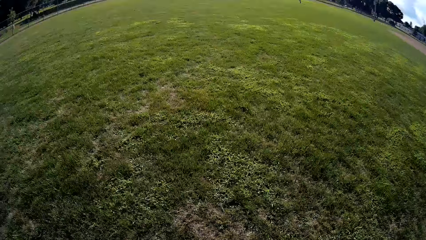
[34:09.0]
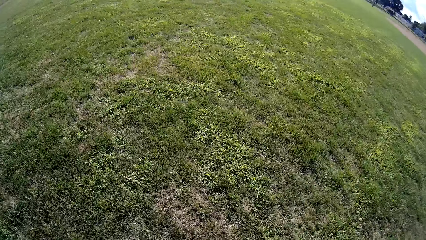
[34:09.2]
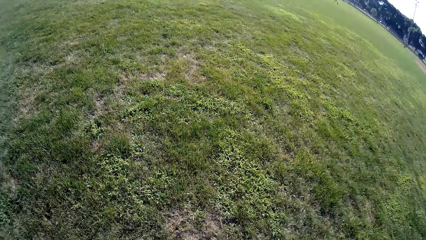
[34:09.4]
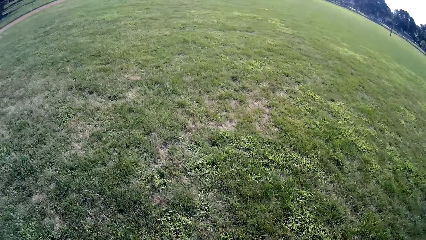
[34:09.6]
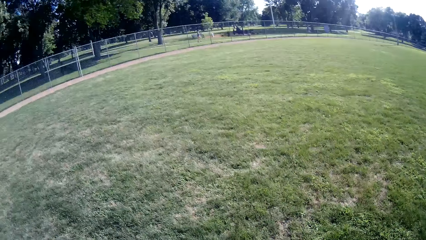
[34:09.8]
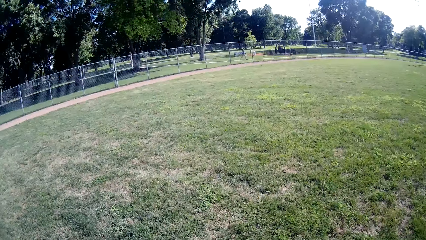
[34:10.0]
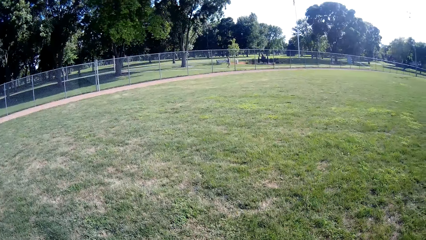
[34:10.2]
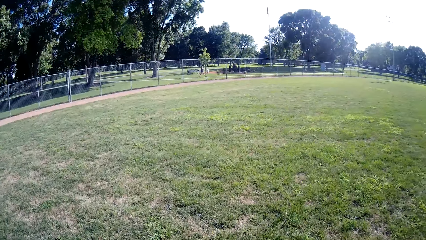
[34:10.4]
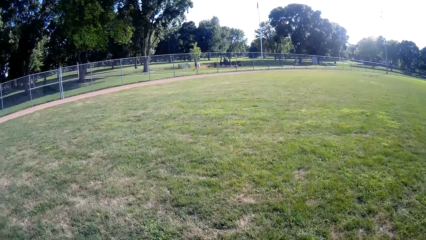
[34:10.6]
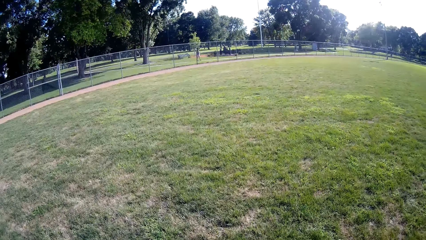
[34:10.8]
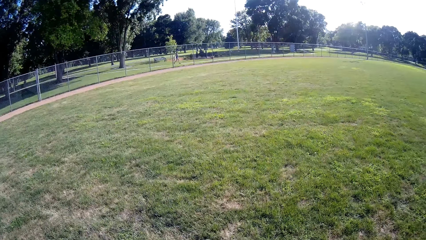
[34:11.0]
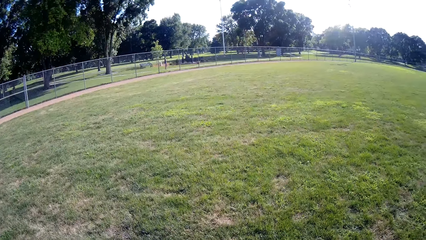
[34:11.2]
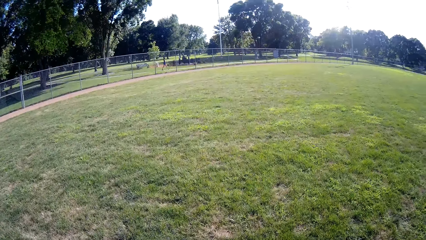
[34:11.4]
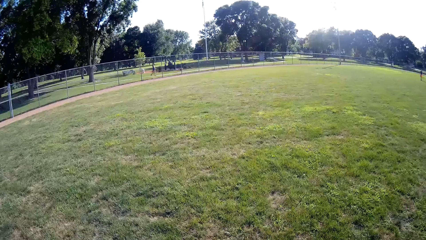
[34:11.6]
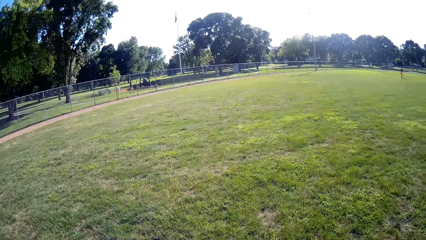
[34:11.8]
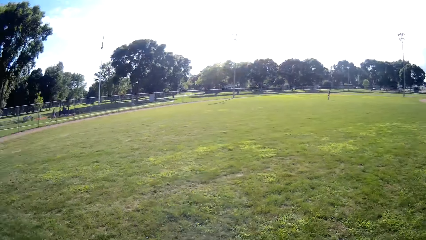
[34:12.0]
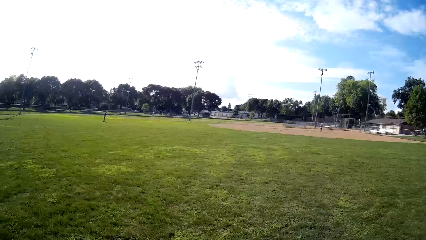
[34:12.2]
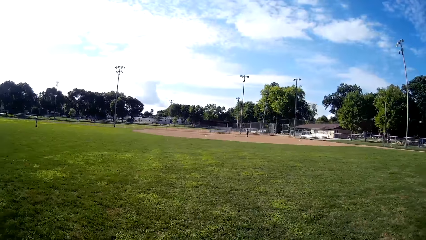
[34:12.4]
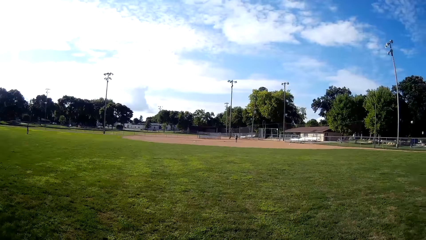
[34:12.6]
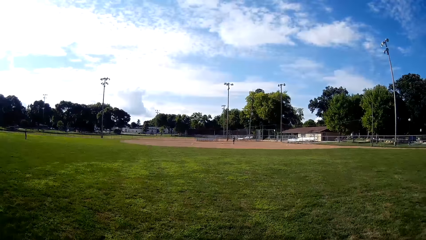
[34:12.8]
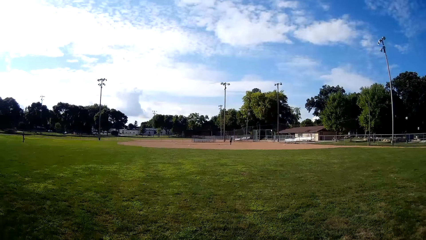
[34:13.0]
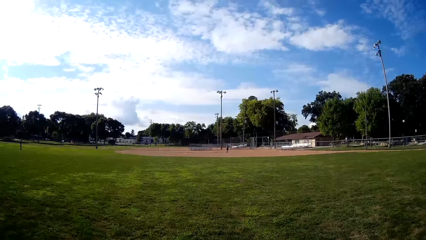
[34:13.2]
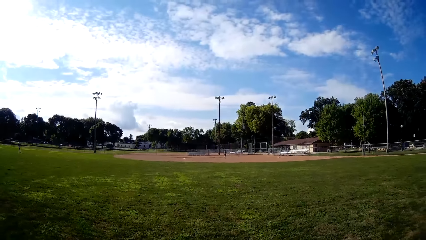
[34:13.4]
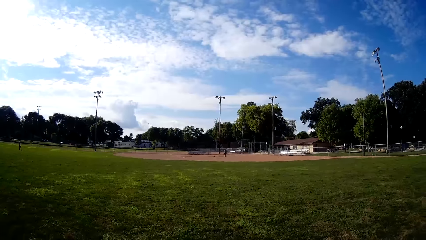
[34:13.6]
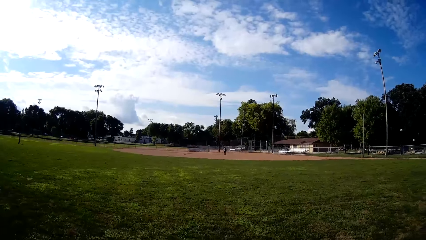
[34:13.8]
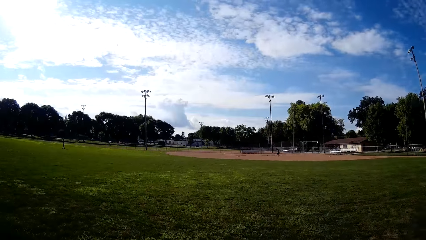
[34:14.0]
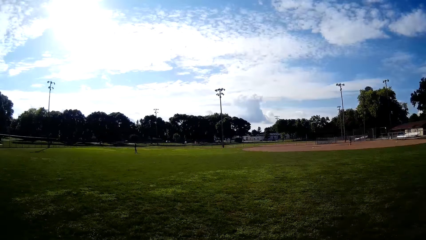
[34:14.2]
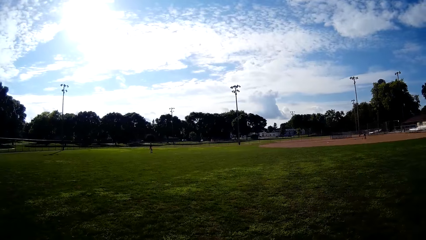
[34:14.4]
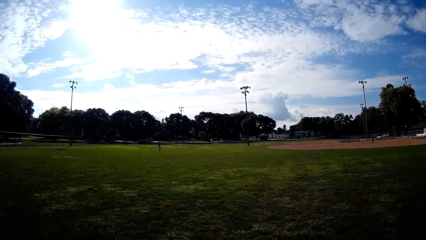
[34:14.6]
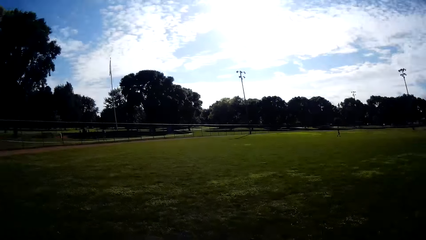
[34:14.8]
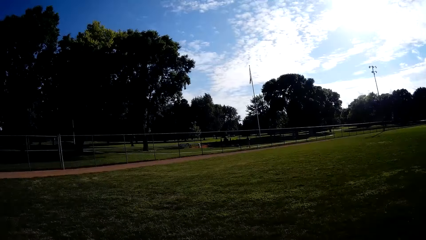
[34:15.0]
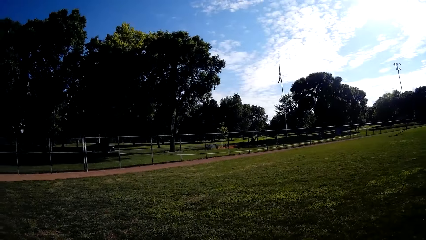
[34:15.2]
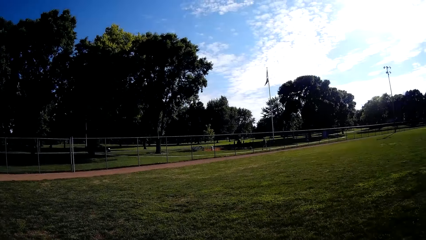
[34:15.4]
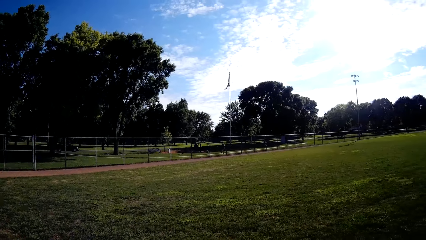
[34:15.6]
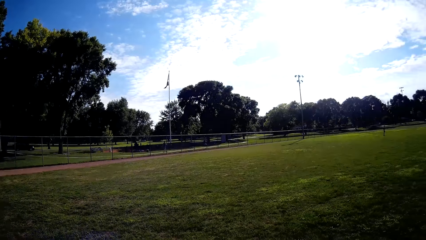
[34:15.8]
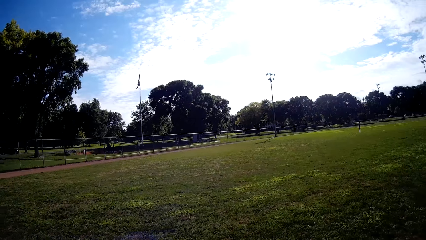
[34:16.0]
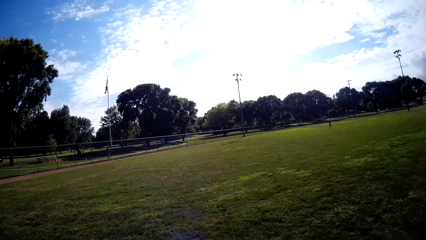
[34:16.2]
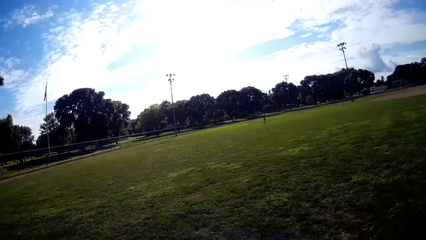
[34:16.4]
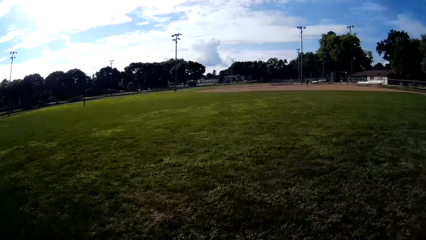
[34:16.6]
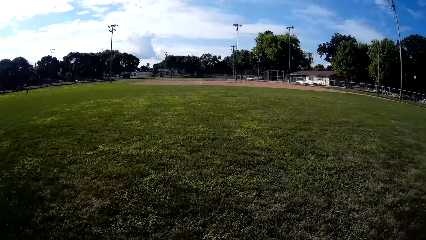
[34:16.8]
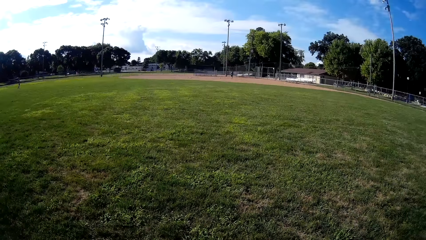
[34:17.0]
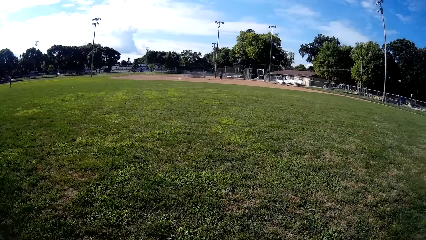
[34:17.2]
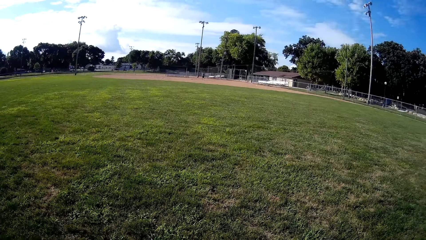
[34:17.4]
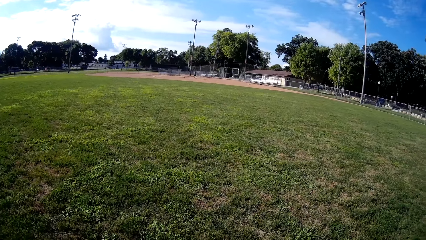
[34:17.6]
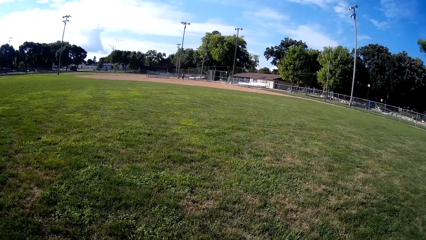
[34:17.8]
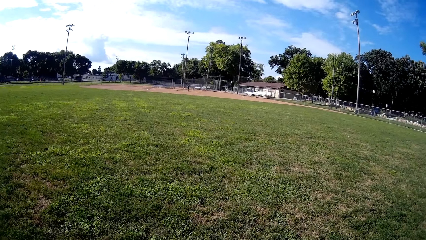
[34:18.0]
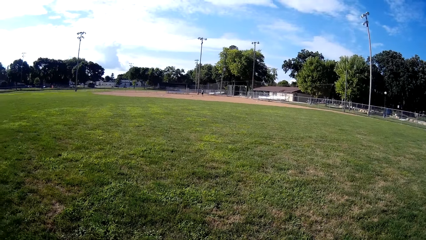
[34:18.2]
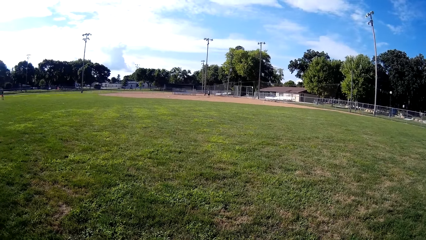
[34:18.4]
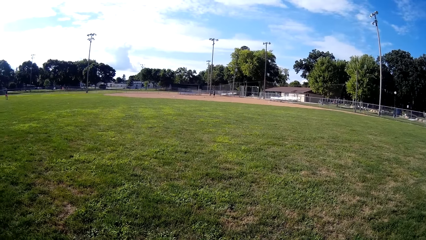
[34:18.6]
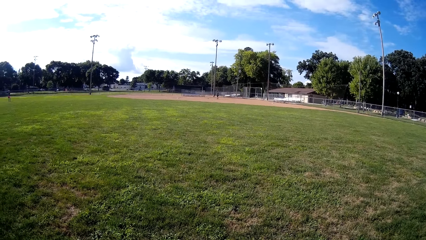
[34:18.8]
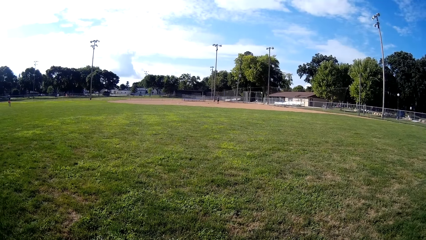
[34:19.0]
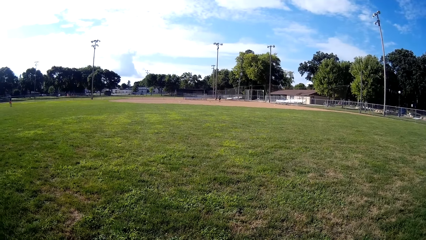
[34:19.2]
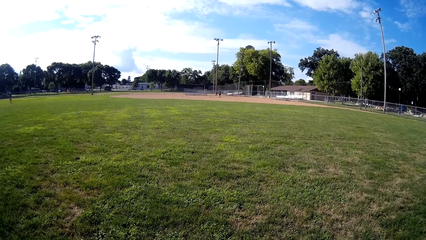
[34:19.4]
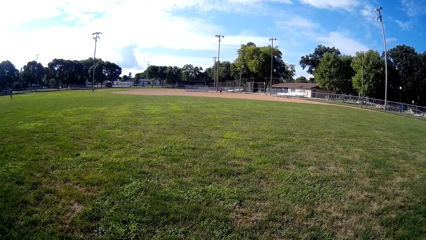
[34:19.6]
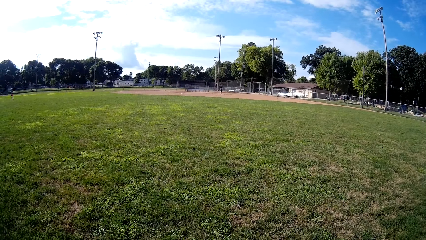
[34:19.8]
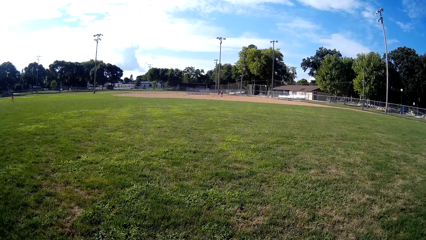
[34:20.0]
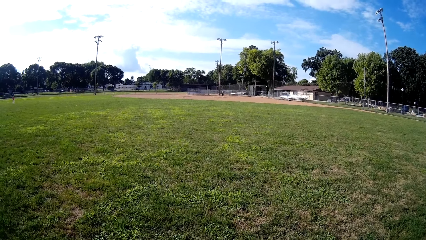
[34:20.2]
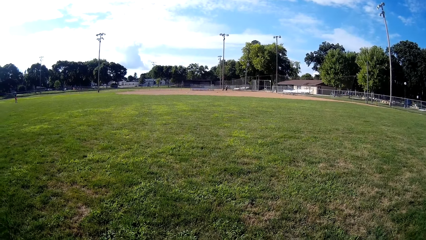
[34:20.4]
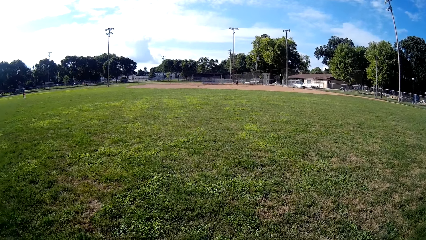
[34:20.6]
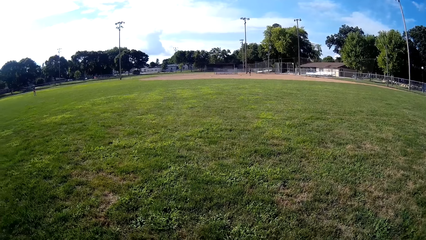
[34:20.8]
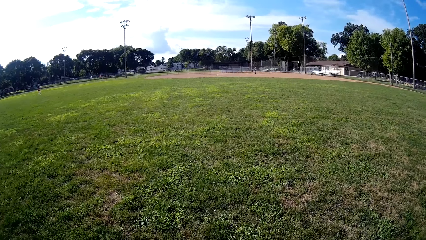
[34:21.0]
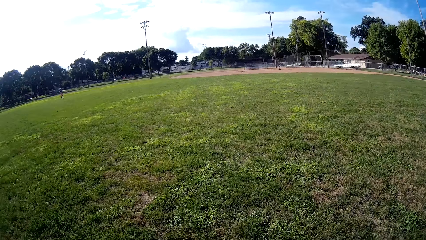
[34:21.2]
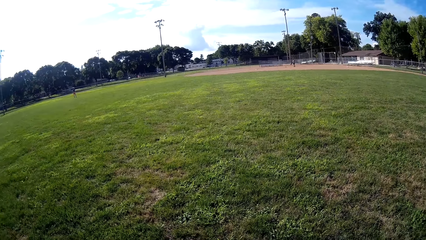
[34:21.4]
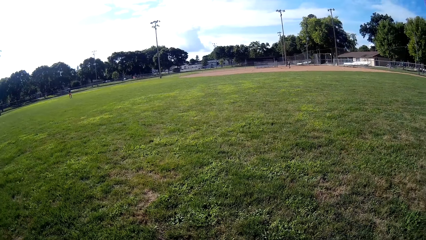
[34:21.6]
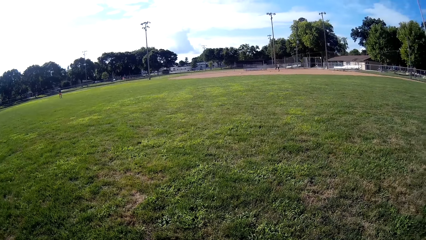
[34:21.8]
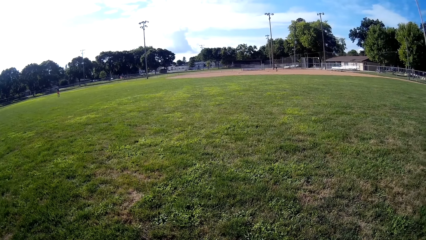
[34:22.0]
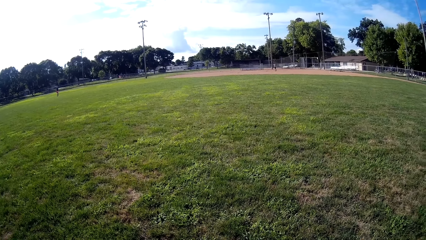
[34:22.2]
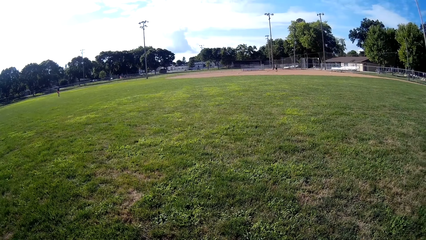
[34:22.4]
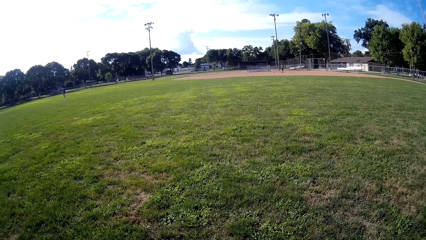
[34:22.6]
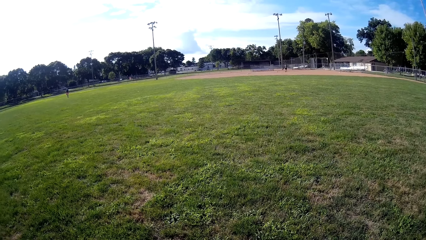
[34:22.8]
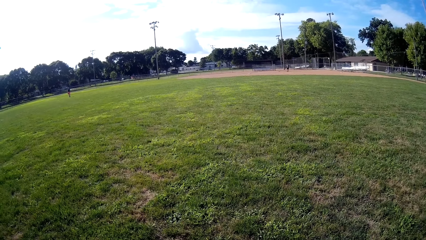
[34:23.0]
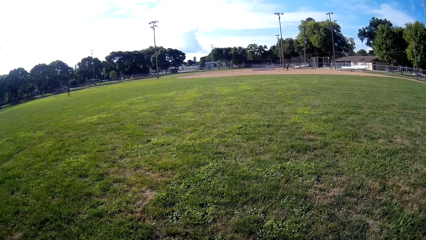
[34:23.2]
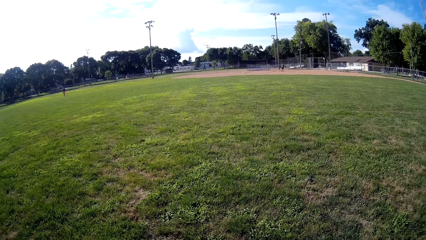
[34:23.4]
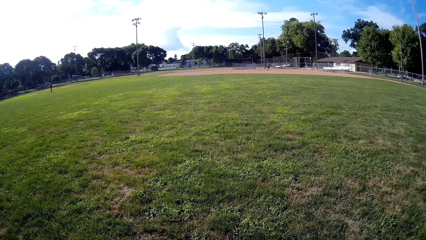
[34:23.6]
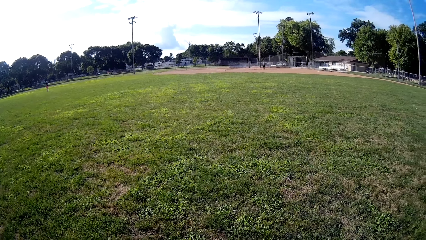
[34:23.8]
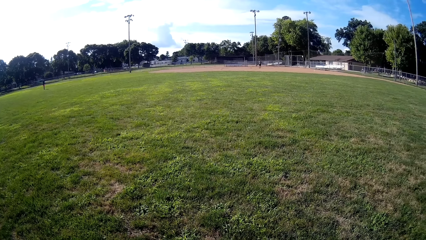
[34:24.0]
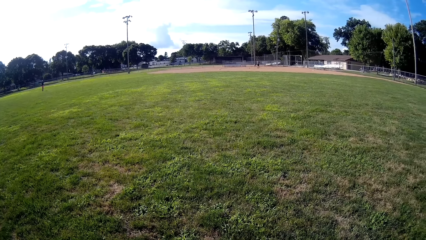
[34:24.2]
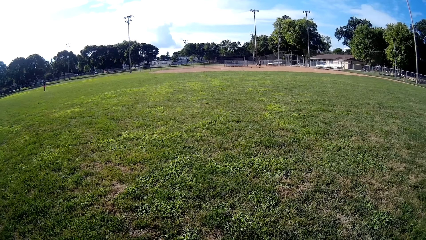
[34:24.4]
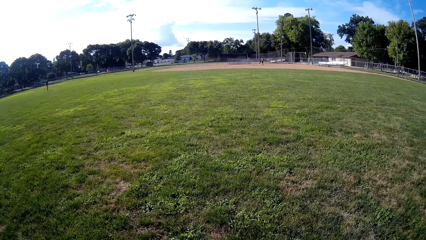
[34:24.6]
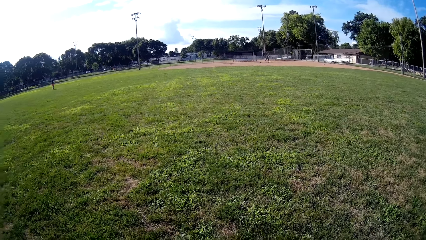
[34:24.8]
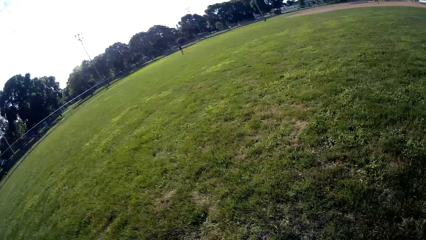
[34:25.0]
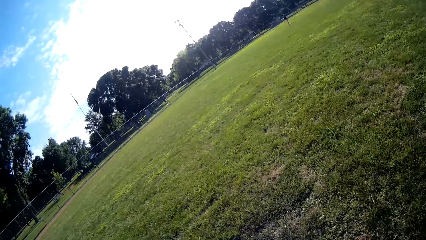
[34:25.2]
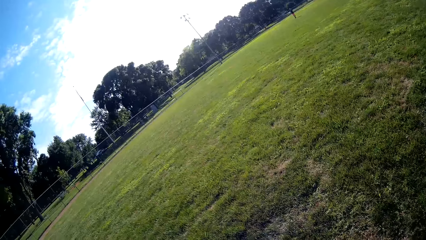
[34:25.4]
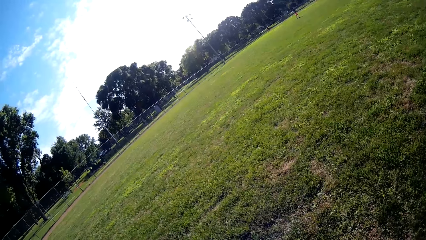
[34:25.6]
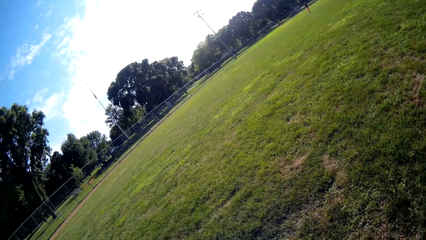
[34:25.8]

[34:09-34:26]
The camera wearer walks on the field. They look around the field.
